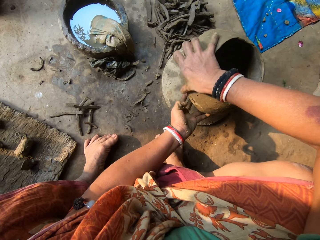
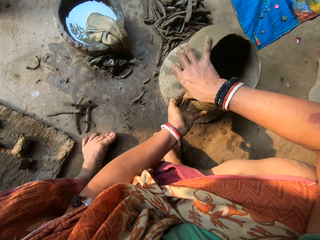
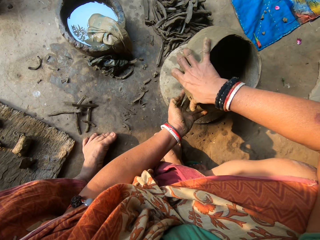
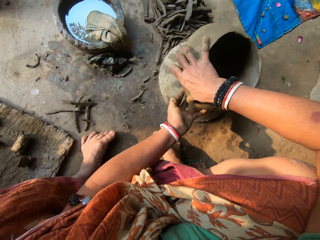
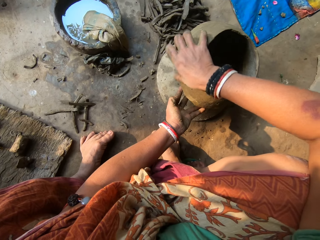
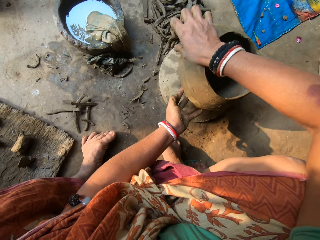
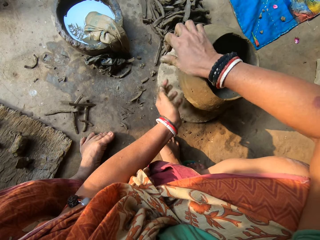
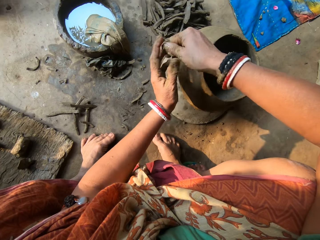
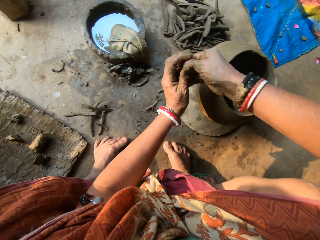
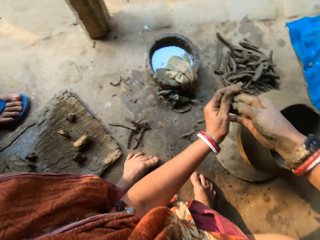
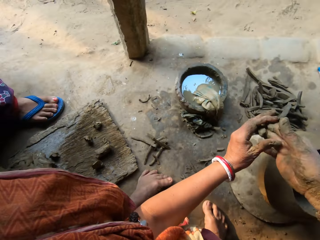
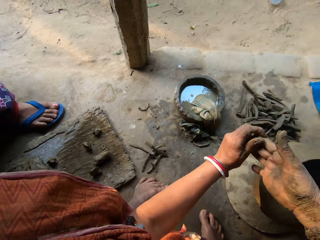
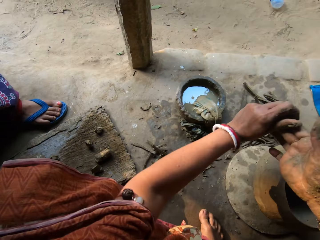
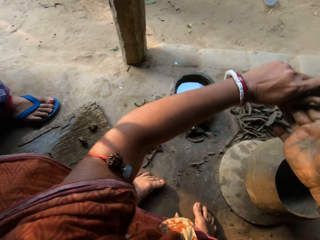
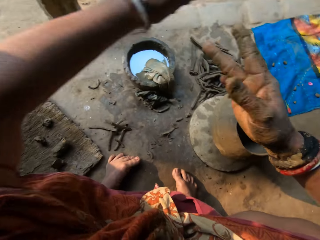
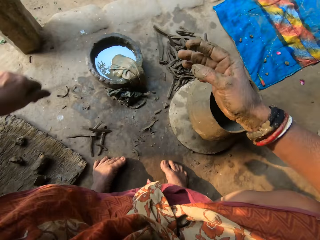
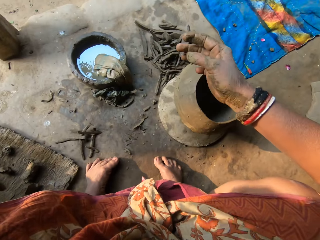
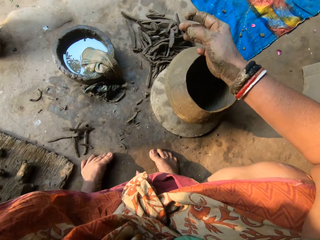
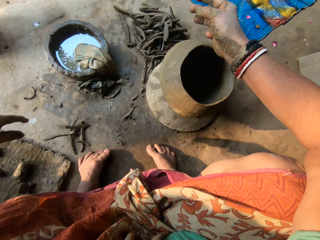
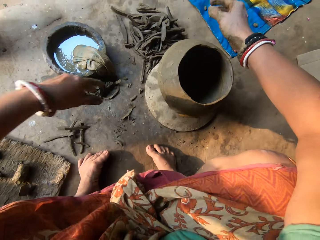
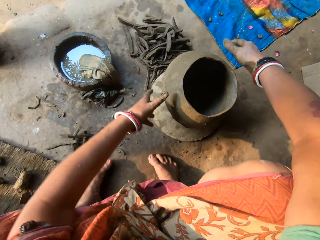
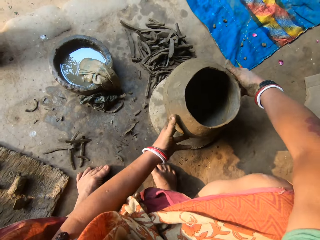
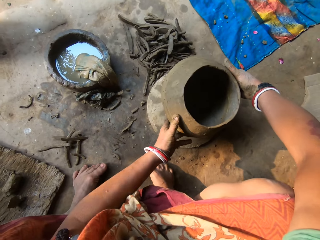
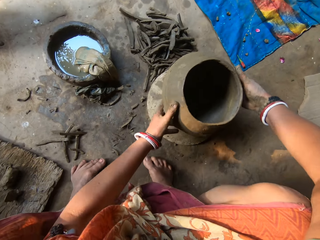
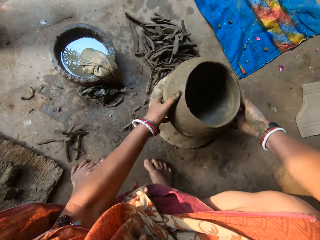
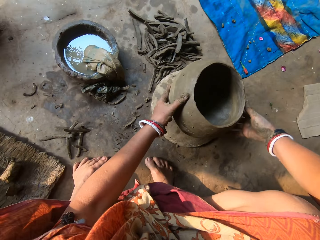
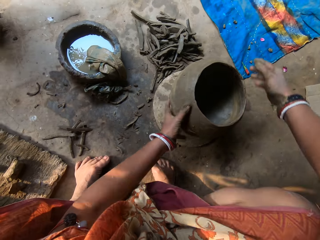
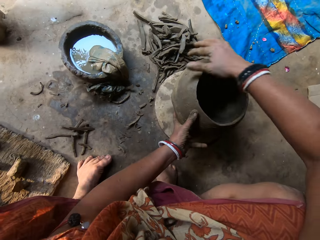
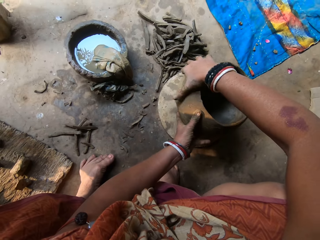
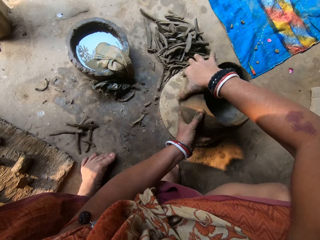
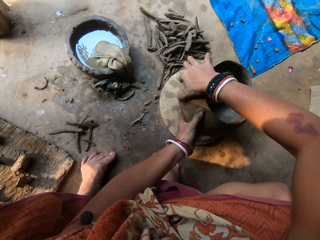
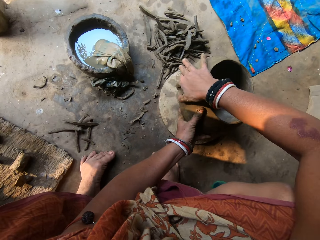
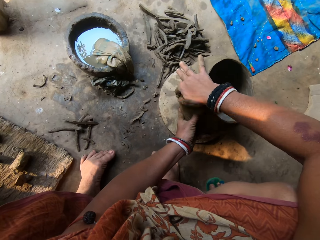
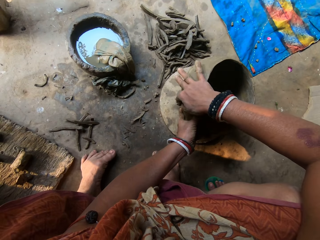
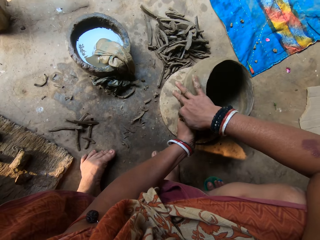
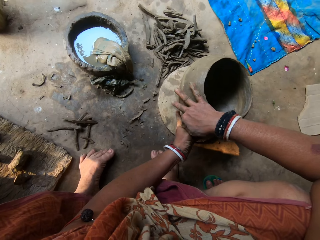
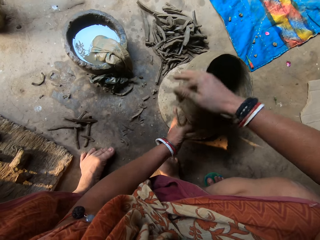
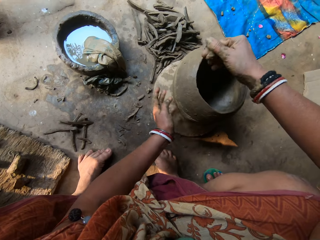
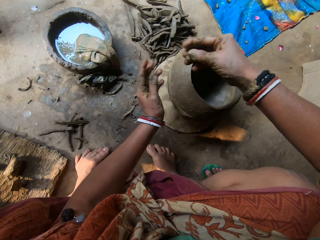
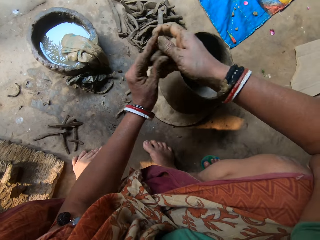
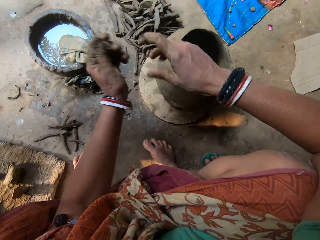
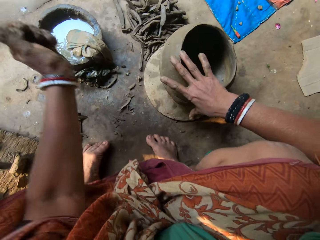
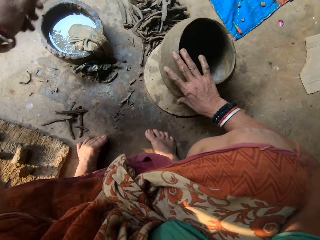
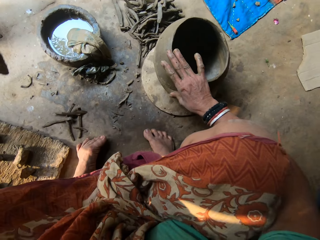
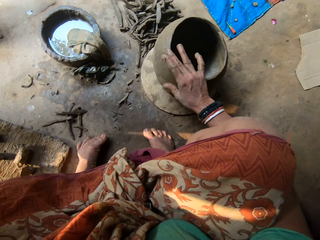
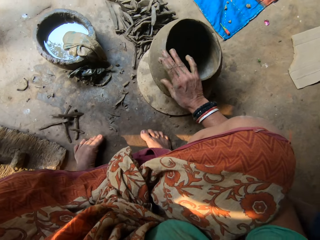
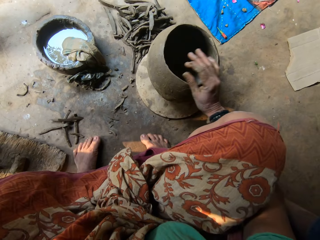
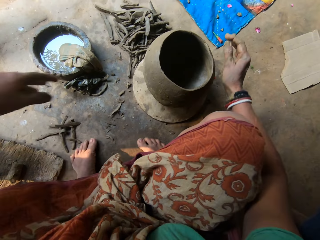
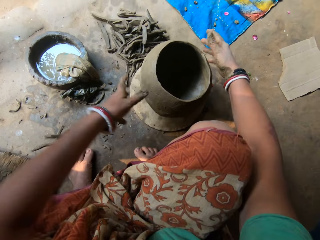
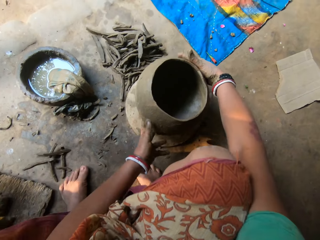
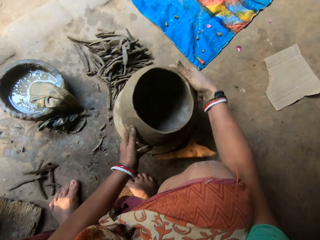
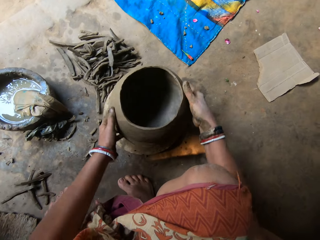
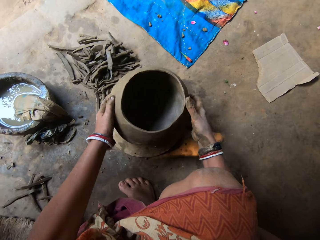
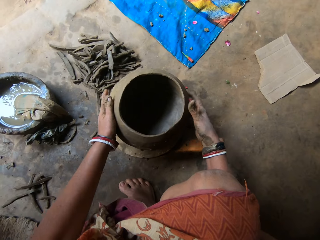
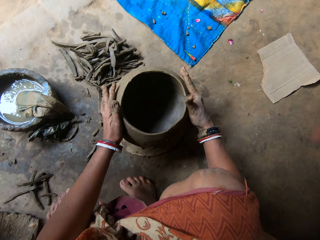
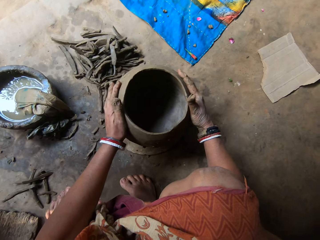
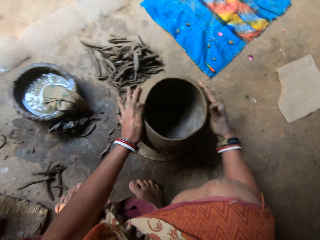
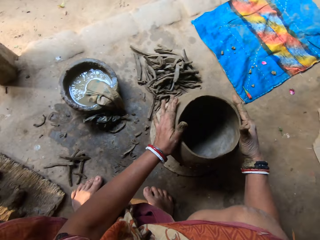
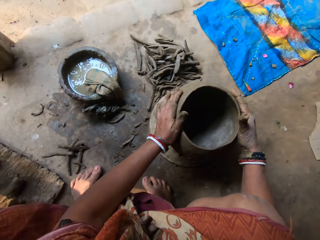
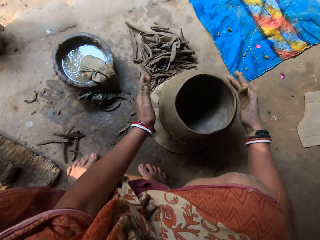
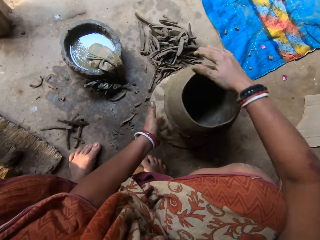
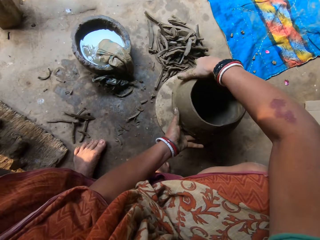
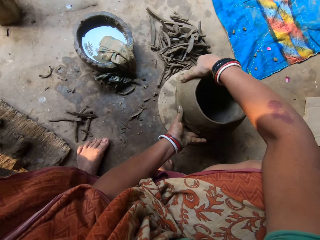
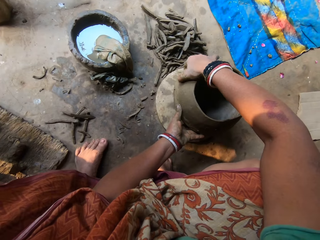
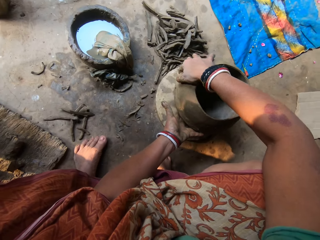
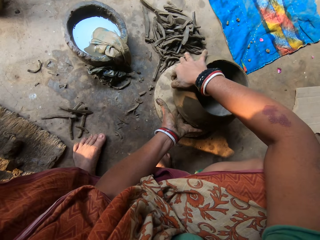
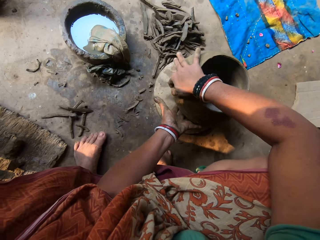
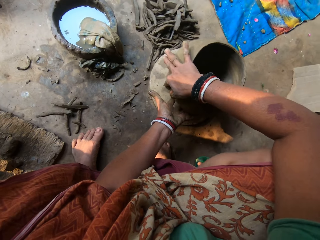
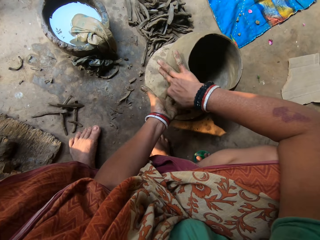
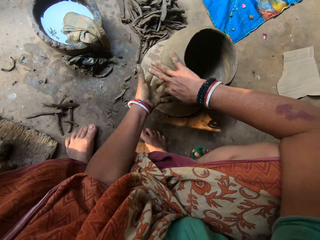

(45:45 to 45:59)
The camera wearer picks up clay with the left hand. She turns around. She drops the clay on the board. She rotates the clay pot. She removes excess clay in the clay pot. She picks up the clay with the left hand. She takes off dirt from her right hand with her left hand. She spreads clay on the clay pot. She places the dirt on the floor with her left hand. She rotates the clay pot. She adjusts the pot with both hands. She presses the clay pot. The boy interacts with the camera wearer. The camera wearer removes excess clay in the clay pot. She smoothens the pot with her right hand.

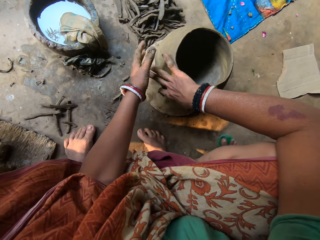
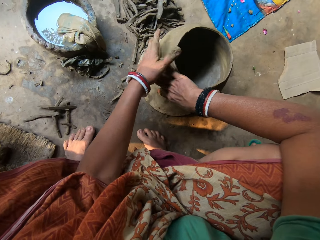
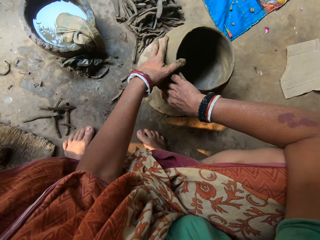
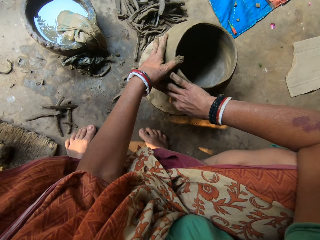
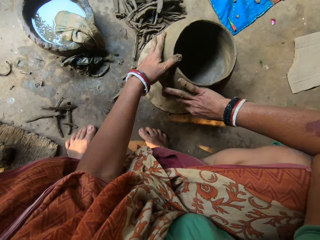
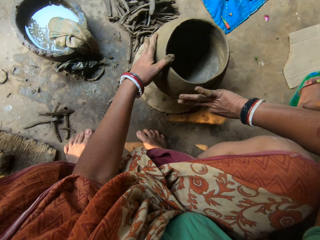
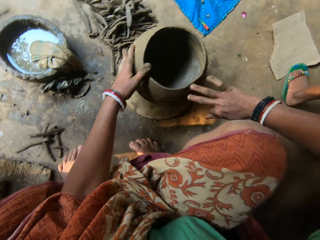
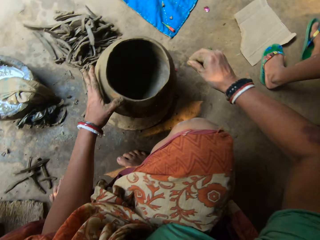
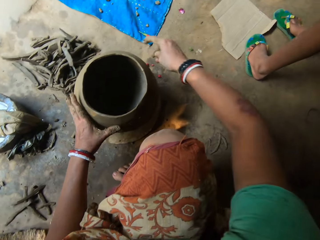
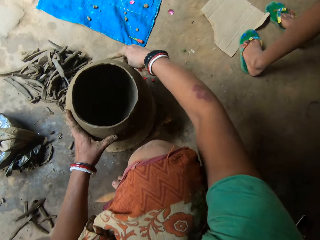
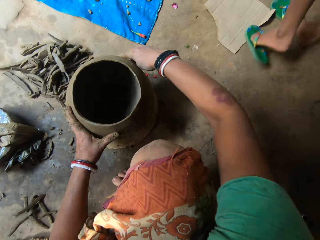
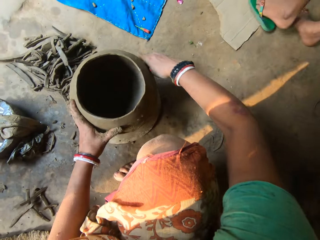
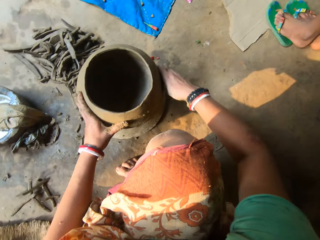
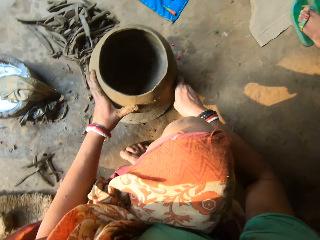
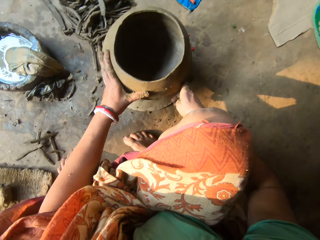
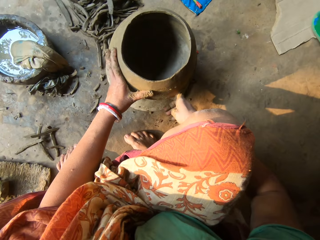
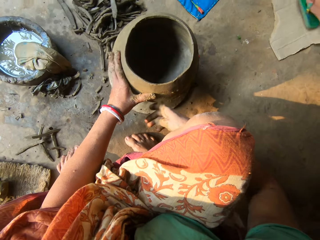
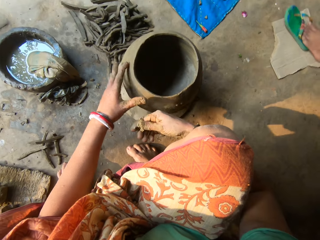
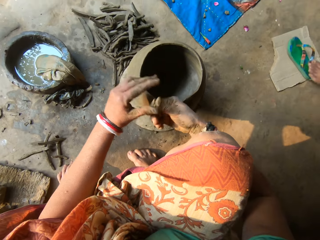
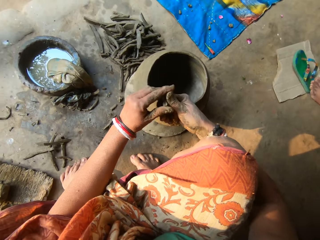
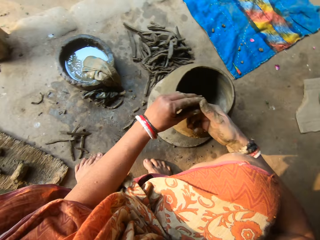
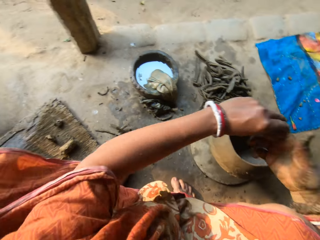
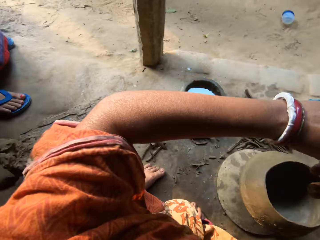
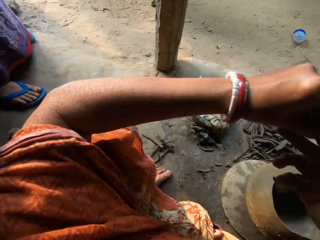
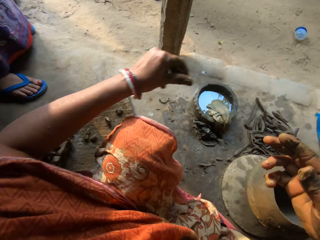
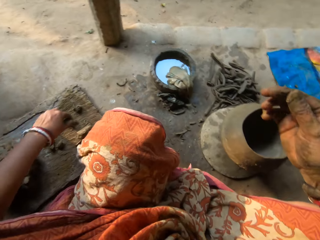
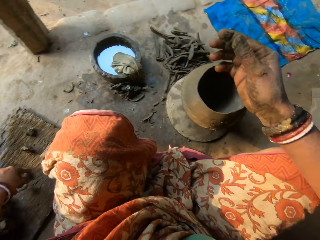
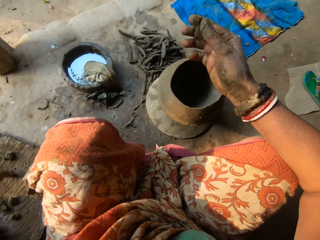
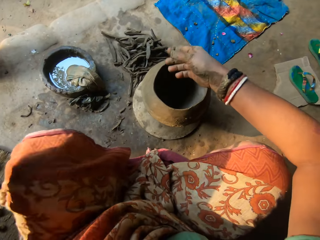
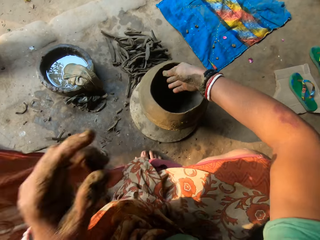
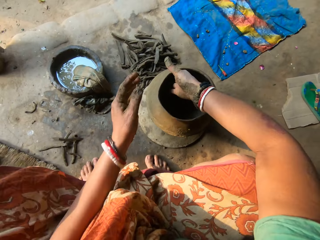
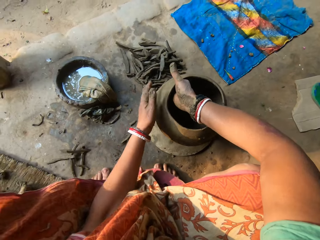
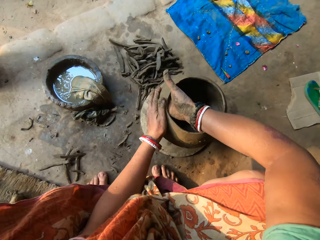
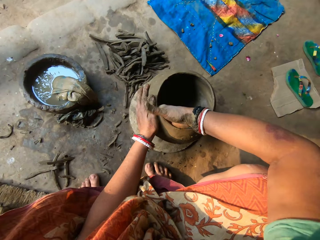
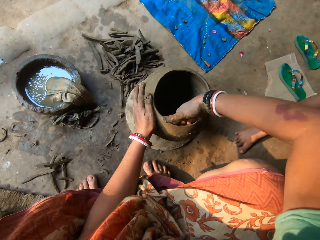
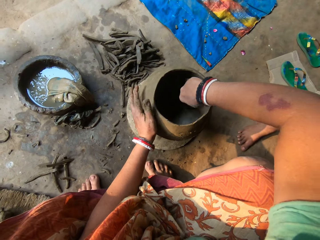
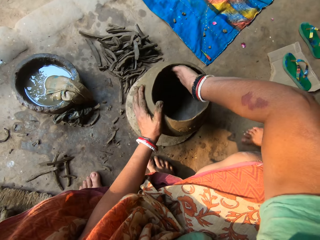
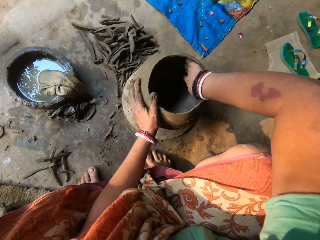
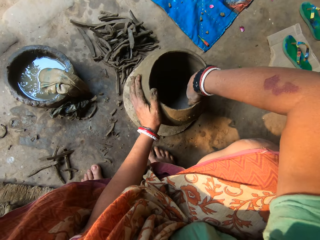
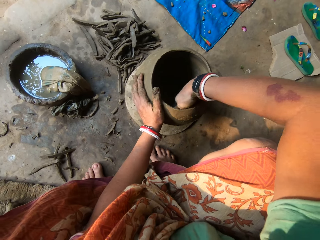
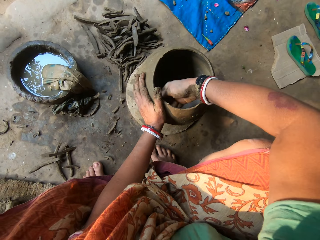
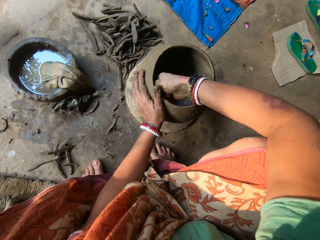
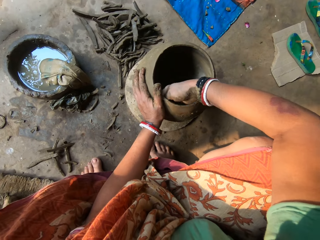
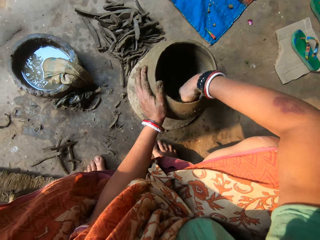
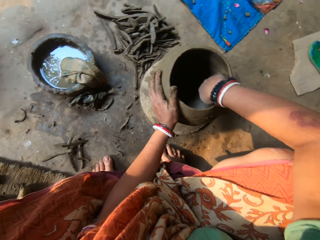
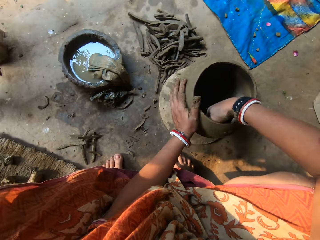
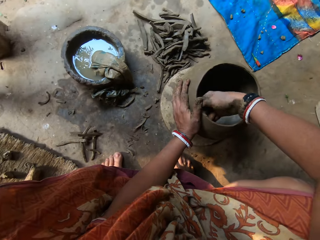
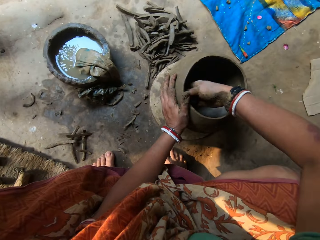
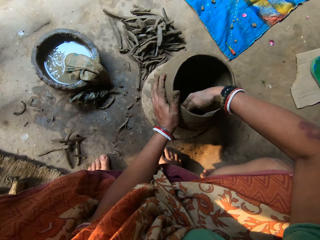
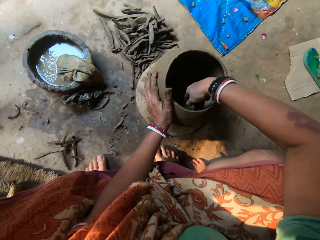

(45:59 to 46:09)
A boy walks near the camera wearer. The boy removes slippers. The camera wearer picks up the clay with the left hand. She places the dirt on the floor with her left hand. She places her hand on the clay pot. She smoothens the pot with her right hand. The boy walks towards the camera wearer.
